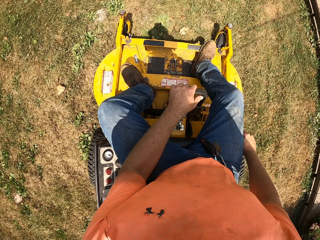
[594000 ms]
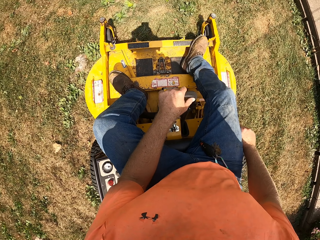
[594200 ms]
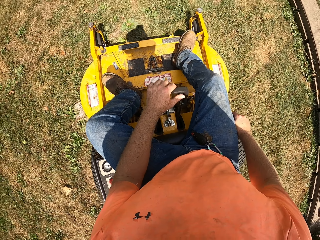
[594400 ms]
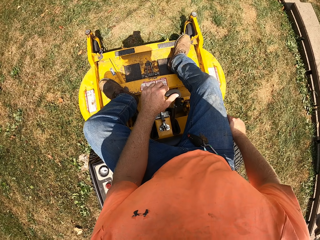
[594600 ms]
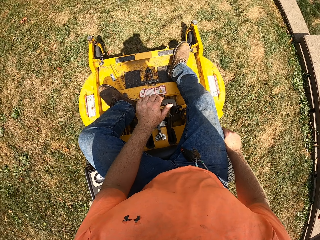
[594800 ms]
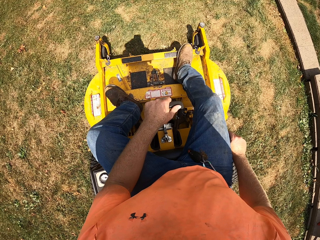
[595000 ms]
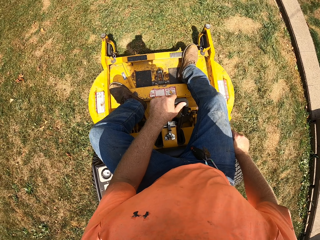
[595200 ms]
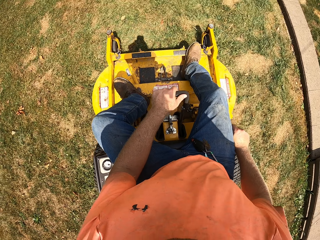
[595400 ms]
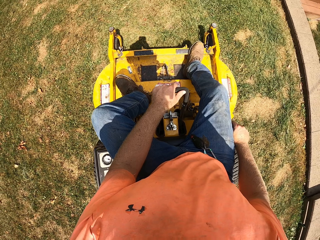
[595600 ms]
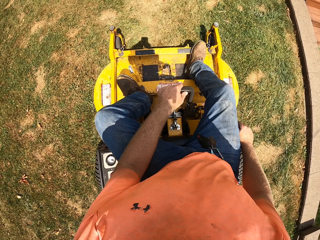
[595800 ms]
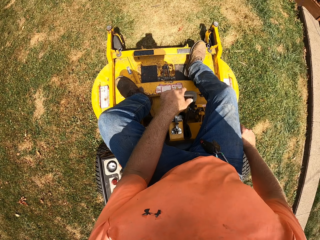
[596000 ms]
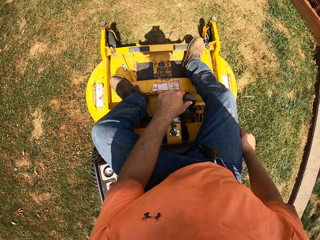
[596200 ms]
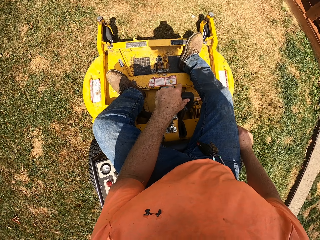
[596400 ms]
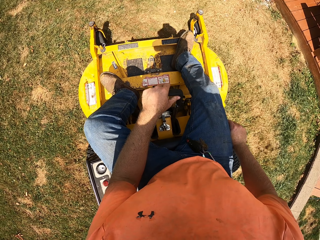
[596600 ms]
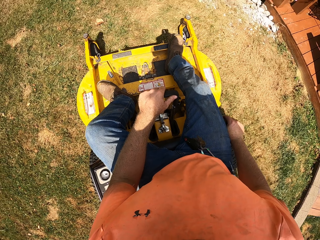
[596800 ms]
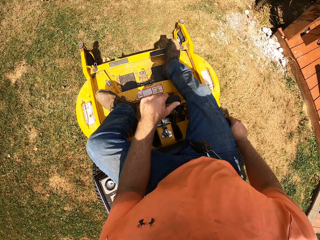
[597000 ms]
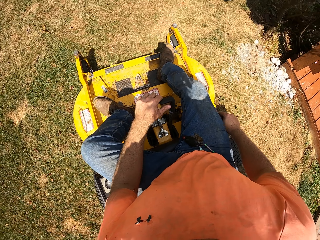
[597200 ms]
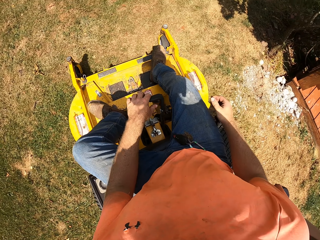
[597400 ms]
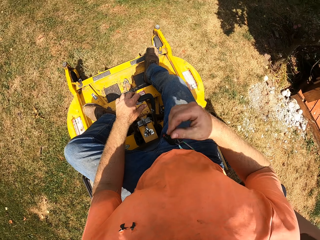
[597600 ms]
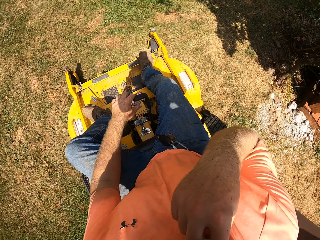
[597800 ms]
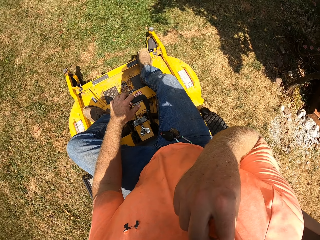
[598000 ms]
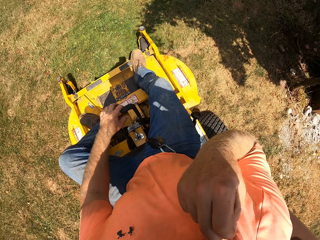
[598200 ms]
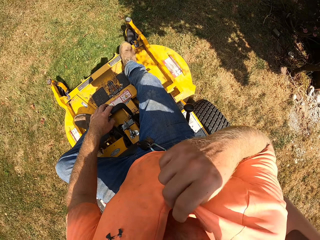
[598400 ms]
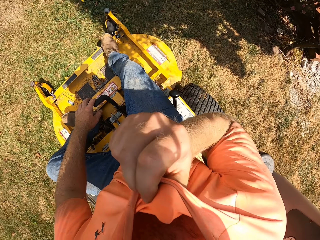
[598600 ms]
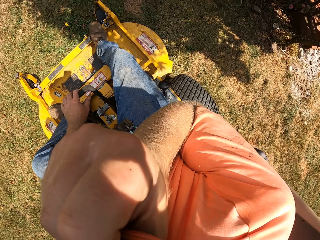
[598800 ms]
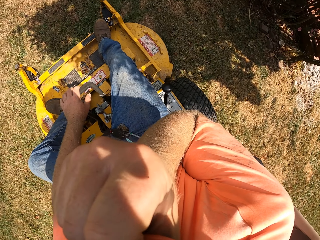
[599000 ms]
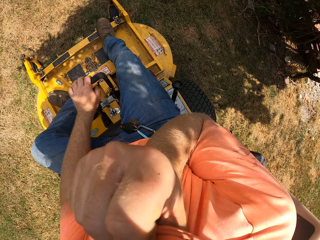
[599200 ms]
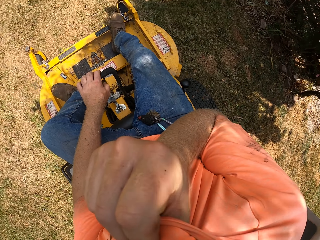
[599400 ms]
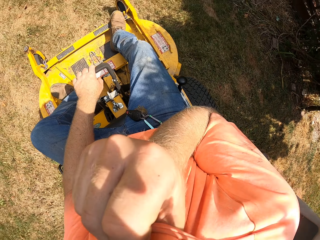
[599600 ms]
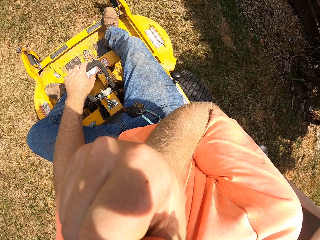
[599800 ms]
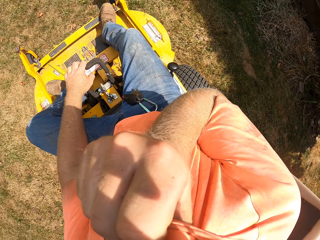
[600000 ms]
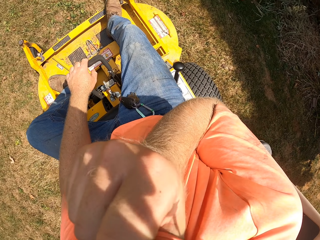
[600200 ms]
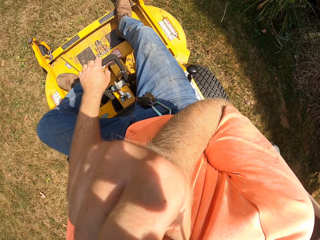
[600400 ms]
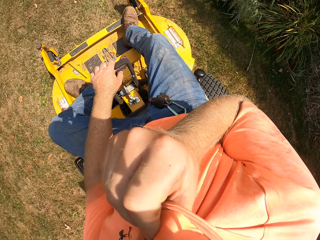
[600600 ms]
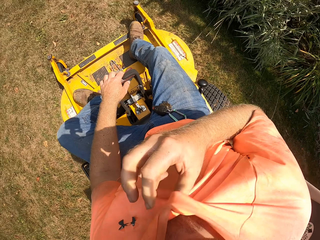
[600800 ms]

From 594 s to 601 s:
The camera wearer touches his face with his right hand. He lifts a t-shirt. He cleans his face with a cloth in his right hand.

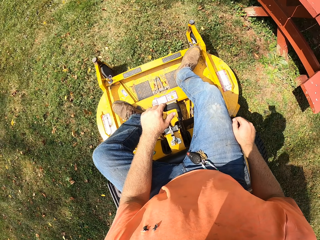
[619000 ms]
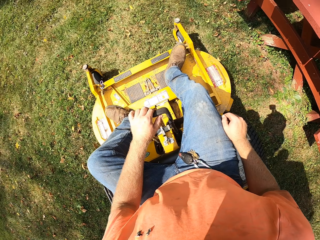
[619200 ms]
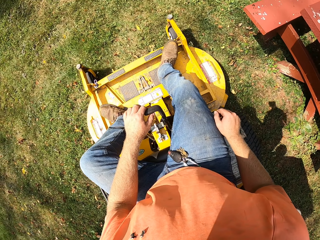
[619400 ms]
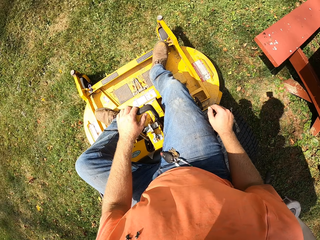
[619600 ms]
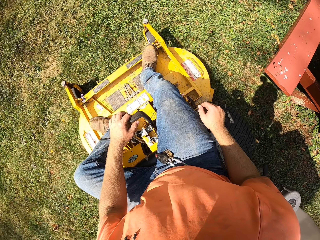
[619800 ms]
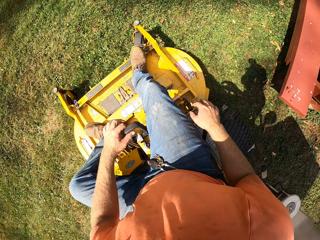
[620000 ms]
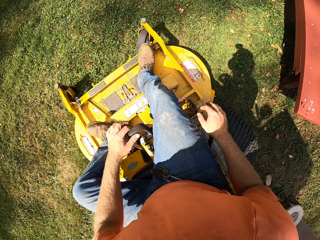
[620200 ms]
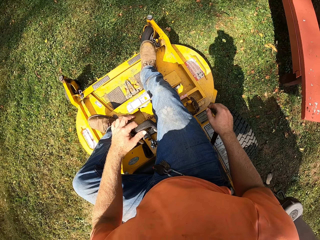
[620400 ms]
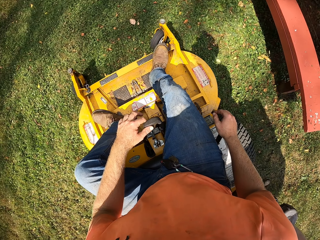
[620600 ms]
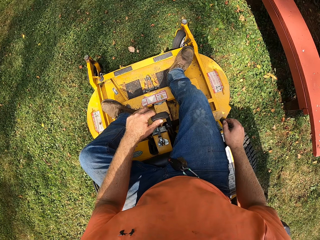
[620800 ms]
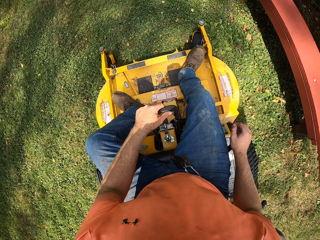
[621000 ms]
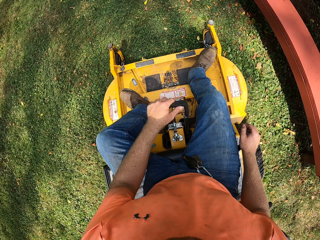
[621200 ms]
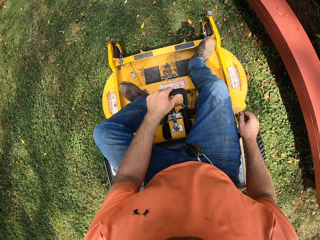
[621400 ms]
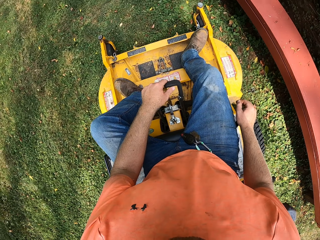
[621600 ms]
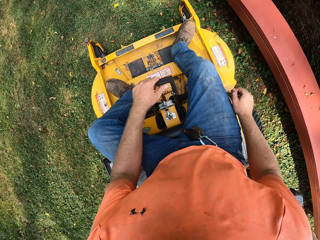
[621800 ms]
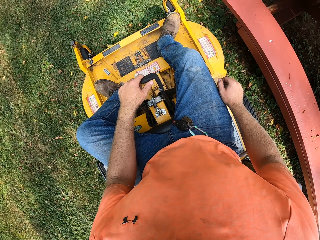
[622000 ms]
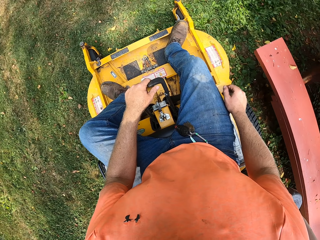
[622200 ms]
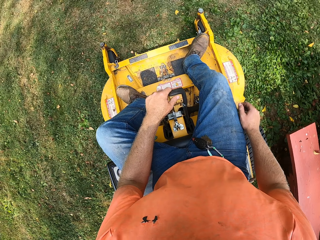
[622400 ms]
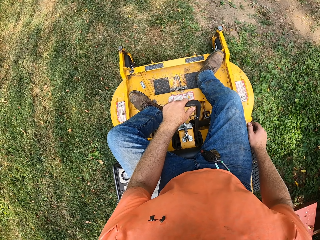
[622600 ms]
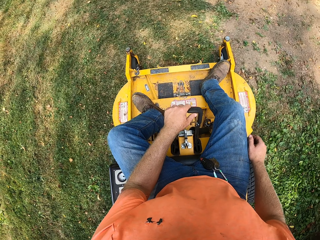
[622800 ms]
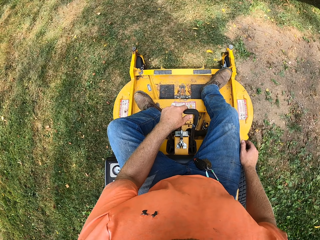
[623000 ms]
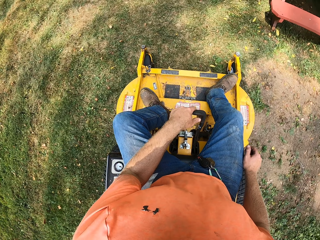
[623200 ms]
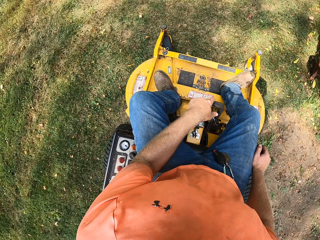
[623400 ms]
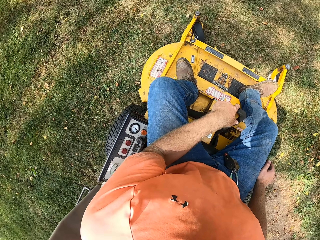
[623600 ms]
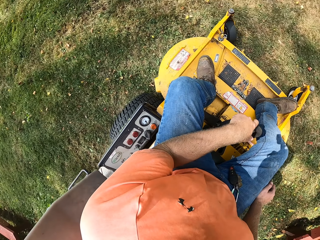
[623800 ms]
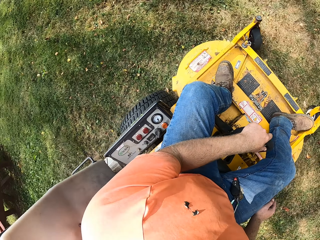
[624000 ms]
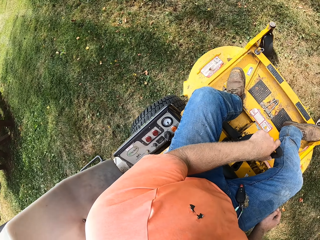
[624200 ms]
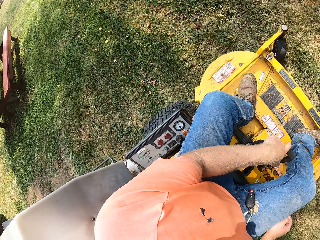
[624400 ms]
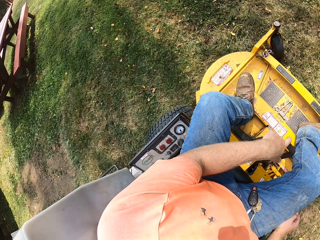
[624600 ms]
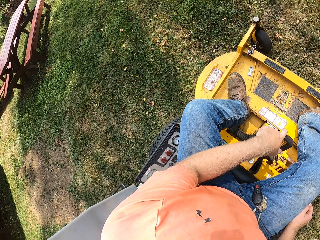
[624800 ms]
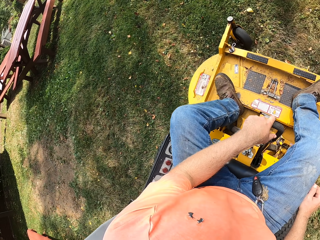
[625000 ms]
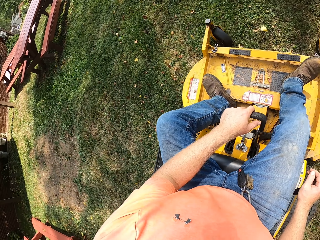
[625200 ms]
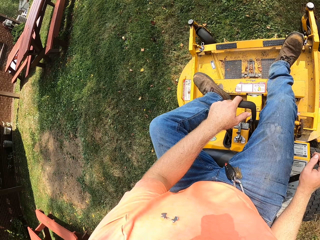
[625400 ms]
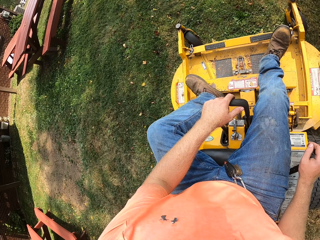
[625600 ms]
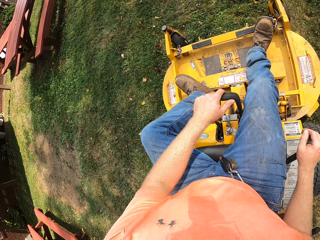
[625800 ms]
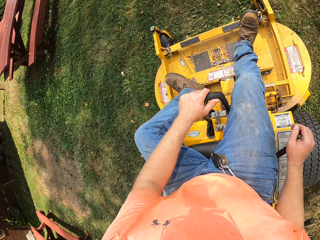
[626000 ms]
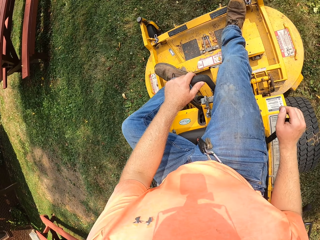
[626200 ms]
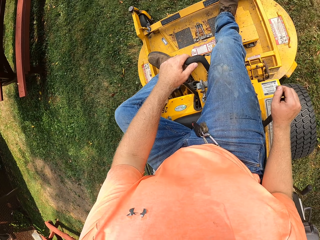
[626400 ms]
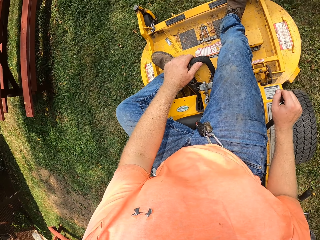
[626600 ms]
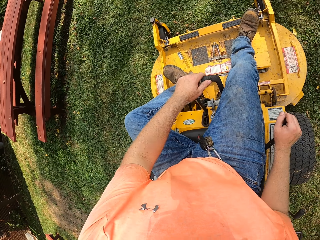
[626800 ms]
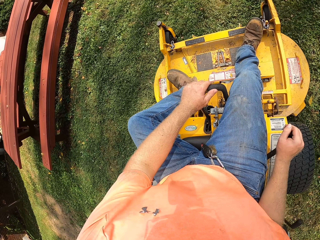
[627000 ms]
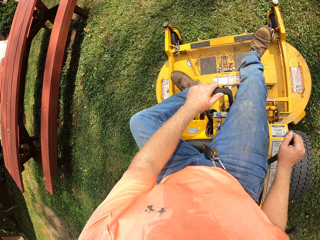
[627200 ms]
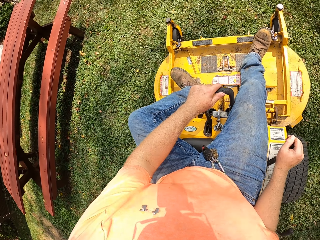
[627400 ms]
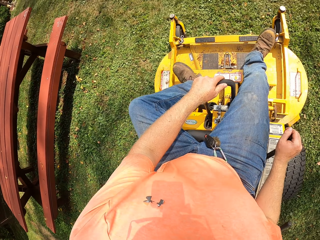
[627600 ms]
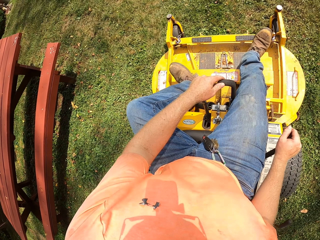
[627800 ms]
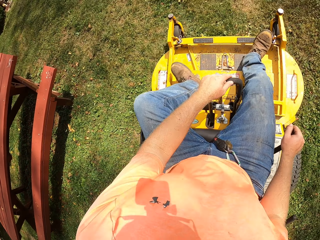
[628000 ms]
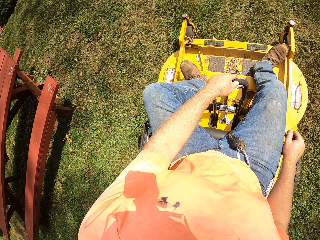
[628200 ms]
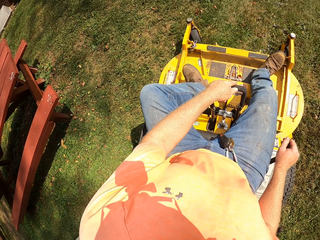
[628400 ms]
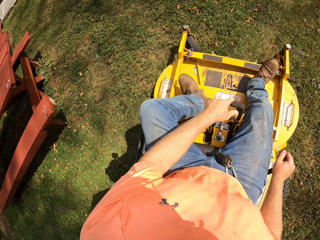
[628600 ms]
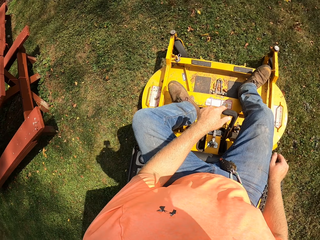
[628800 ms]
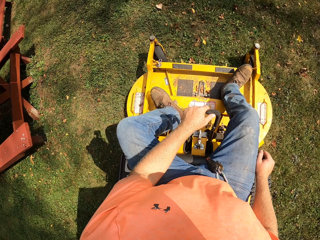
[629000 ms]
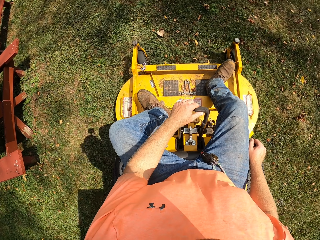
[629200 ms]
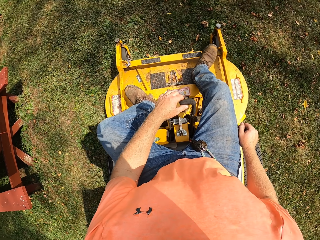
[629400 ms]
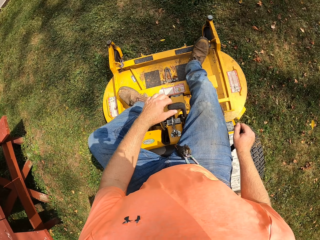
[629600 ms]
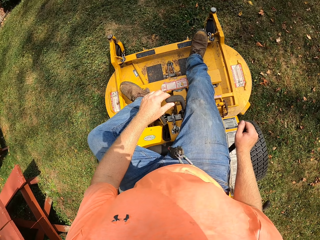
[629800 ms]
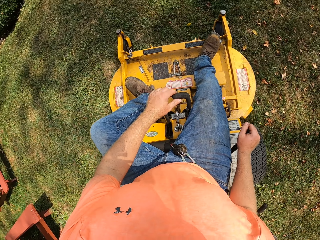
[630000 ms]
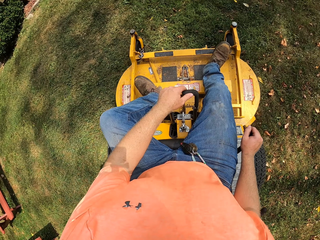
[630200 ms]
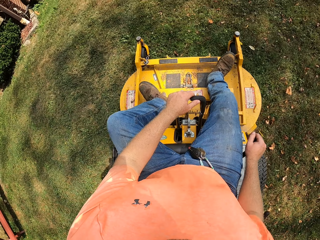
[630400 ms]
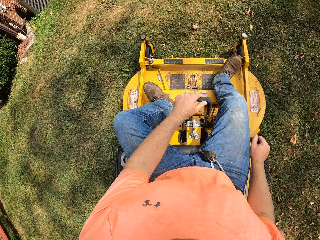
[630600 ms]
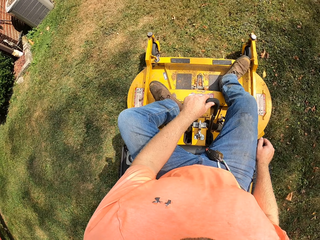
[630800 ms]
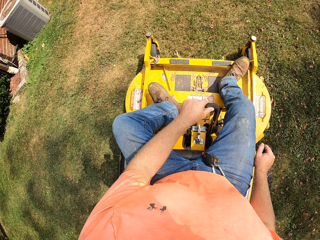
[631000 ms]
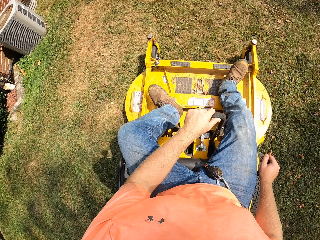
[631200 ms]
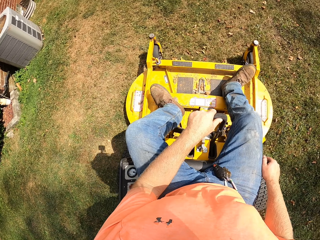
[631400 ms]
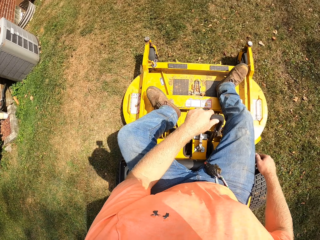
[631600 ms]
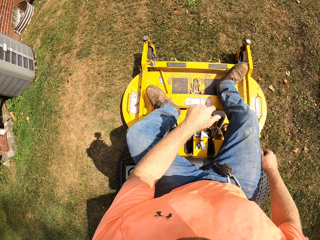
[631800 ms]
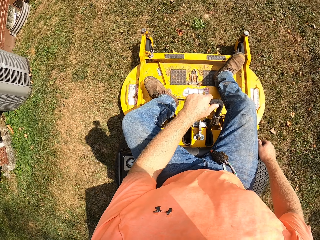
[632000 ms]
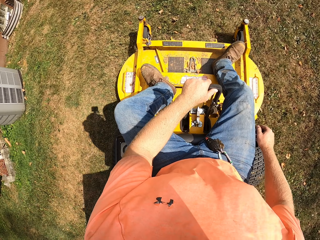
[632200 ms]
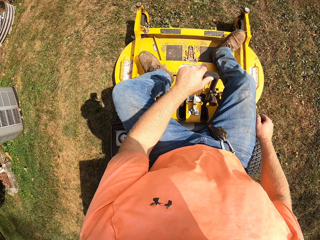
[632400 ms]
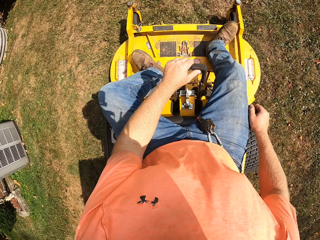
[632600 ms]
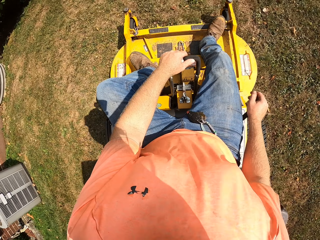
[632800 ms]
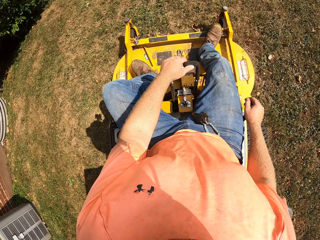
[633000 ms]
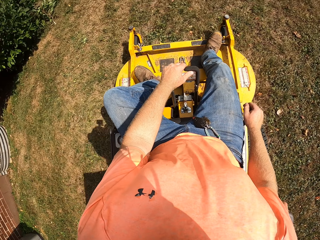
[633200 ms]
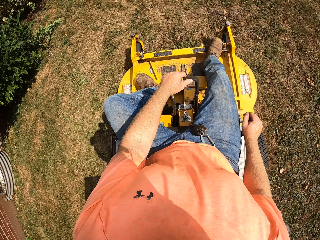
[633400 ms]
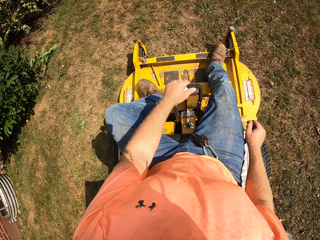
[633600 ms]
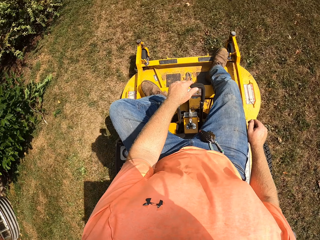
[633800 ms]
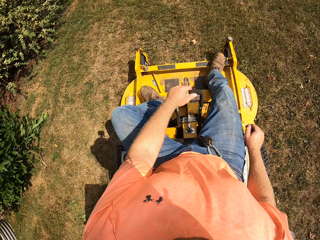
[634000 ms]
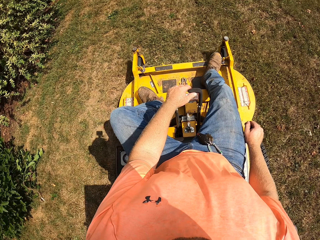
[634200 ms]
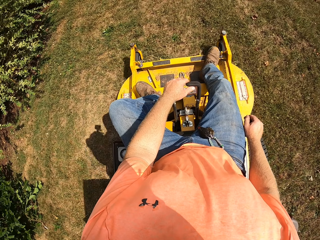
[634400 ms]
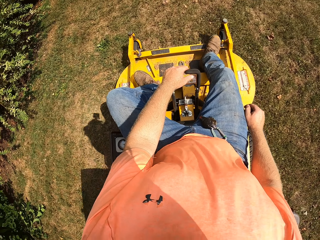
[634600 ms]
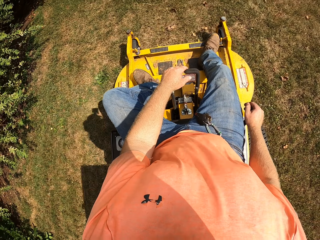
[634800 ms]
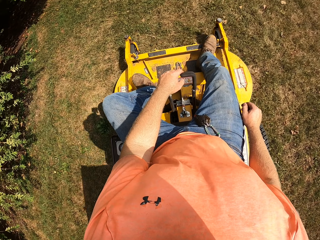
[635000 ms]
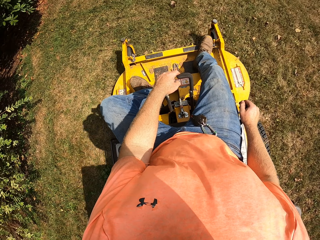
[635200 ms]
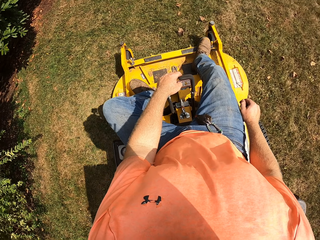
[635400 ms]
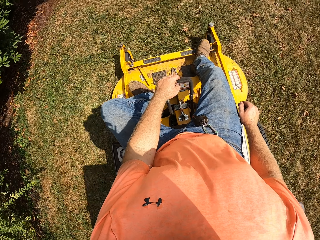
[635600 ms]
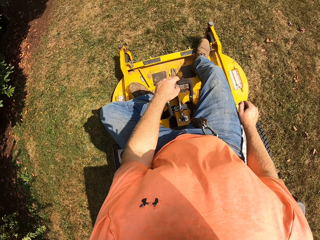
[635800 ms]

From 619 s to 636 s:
The camera wearer pulls the lever on the riding mower with his left hand.
